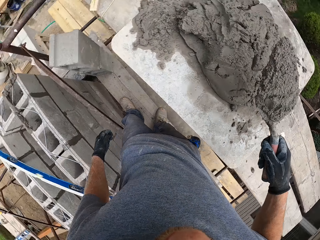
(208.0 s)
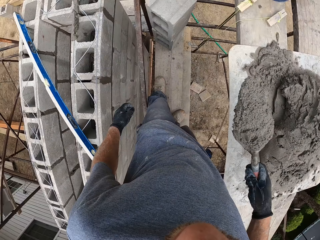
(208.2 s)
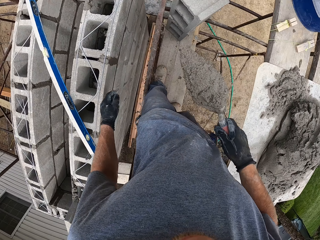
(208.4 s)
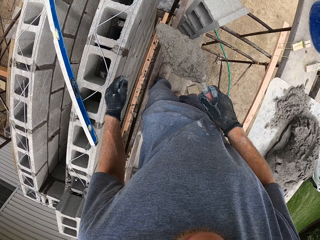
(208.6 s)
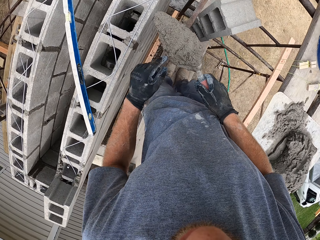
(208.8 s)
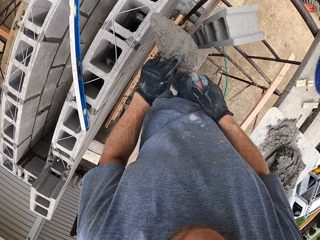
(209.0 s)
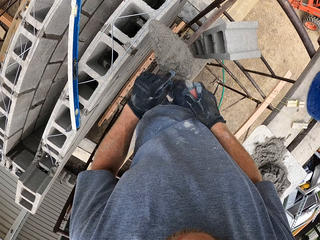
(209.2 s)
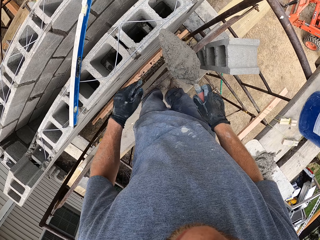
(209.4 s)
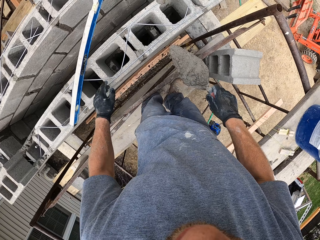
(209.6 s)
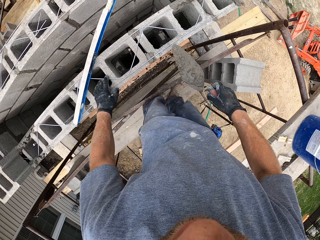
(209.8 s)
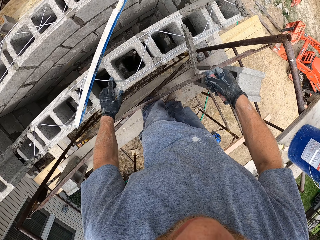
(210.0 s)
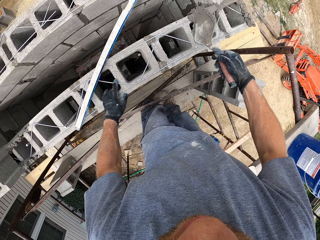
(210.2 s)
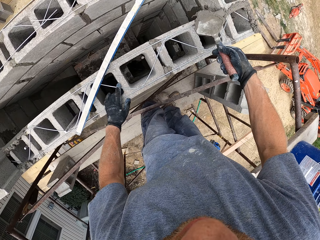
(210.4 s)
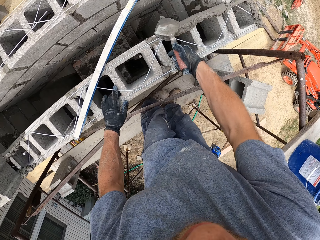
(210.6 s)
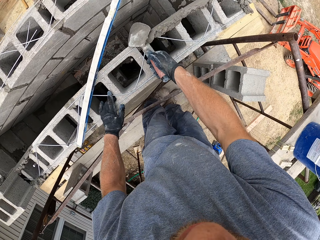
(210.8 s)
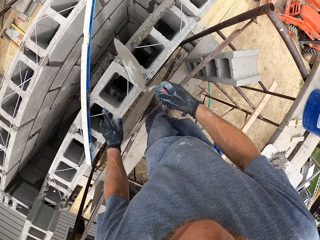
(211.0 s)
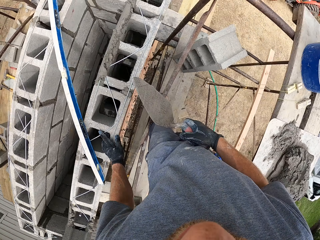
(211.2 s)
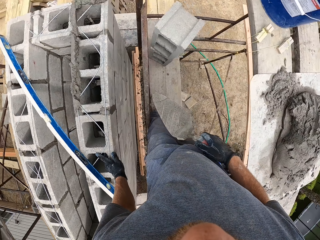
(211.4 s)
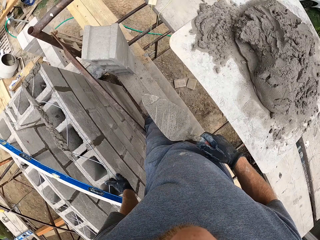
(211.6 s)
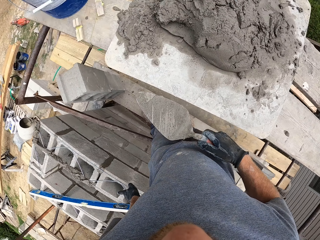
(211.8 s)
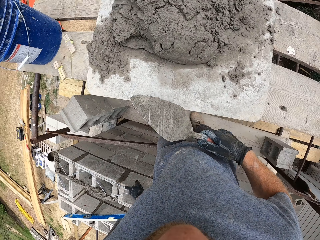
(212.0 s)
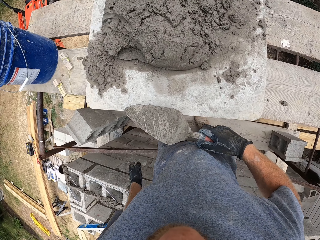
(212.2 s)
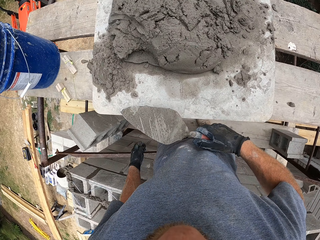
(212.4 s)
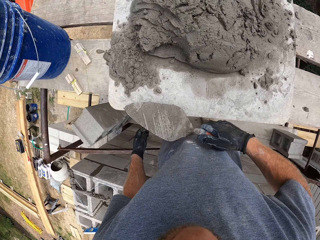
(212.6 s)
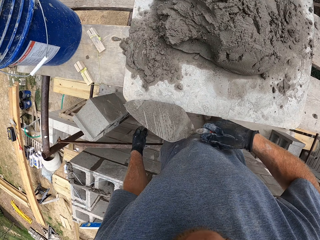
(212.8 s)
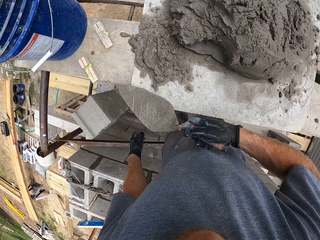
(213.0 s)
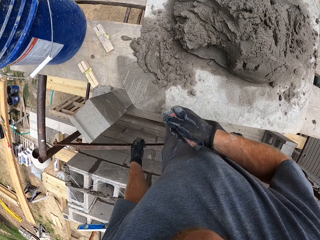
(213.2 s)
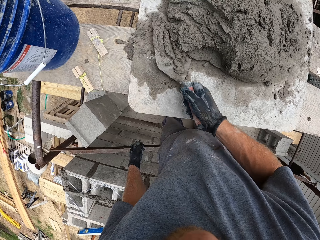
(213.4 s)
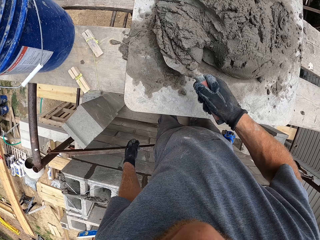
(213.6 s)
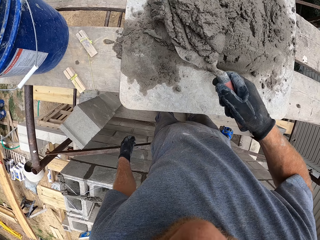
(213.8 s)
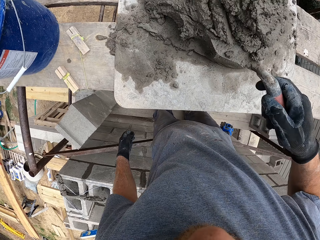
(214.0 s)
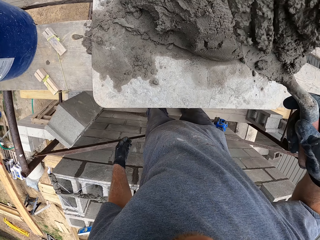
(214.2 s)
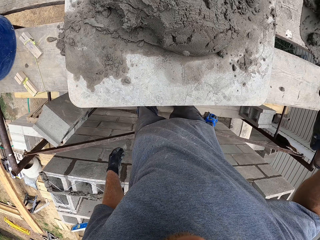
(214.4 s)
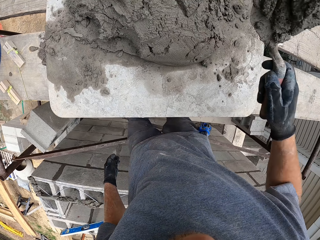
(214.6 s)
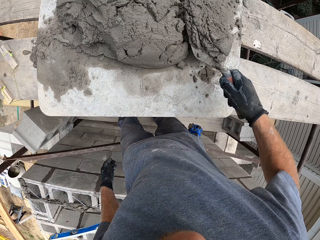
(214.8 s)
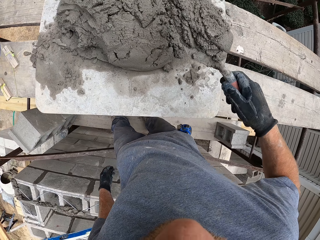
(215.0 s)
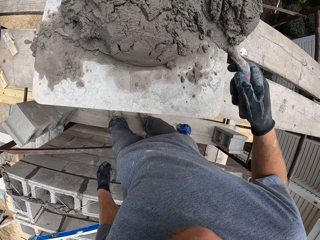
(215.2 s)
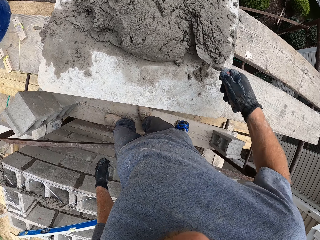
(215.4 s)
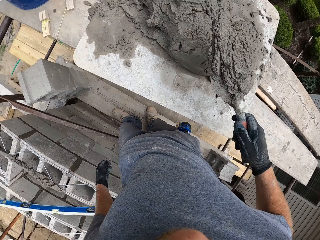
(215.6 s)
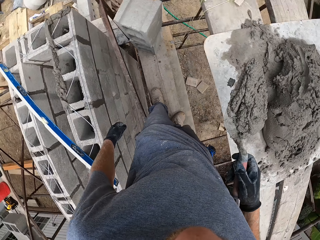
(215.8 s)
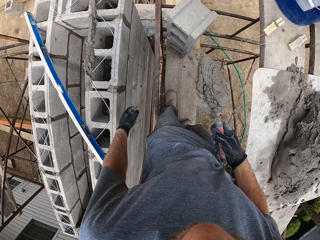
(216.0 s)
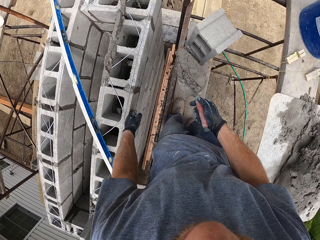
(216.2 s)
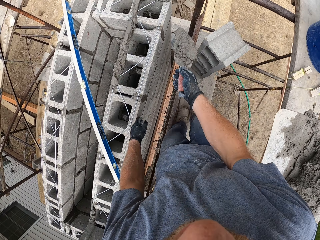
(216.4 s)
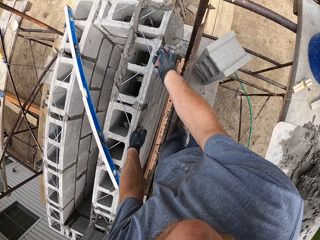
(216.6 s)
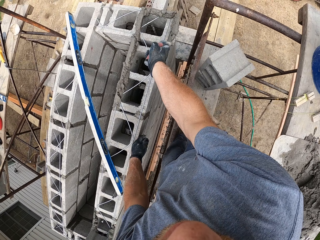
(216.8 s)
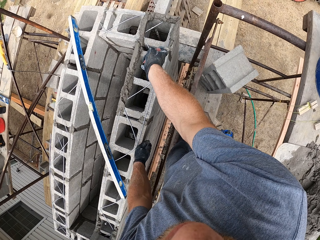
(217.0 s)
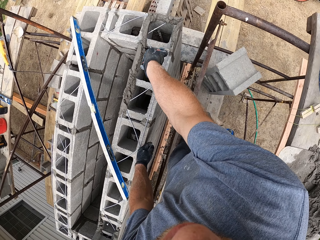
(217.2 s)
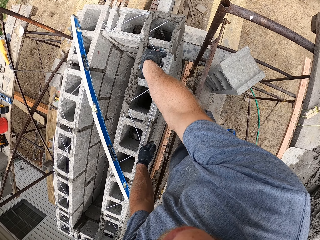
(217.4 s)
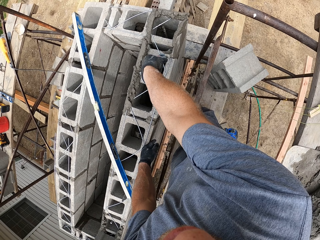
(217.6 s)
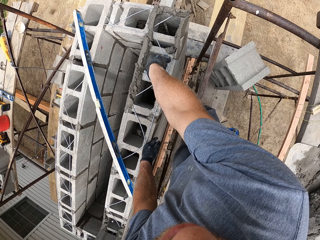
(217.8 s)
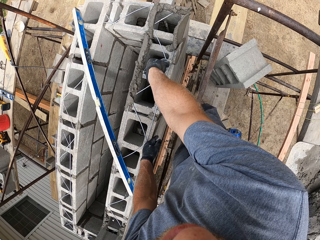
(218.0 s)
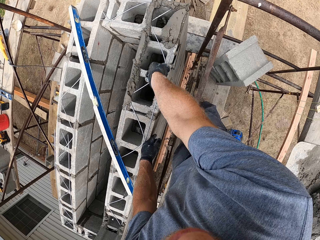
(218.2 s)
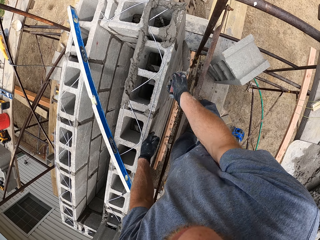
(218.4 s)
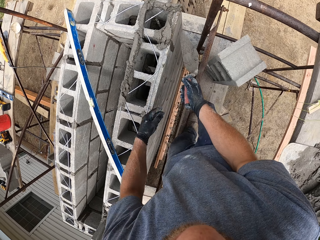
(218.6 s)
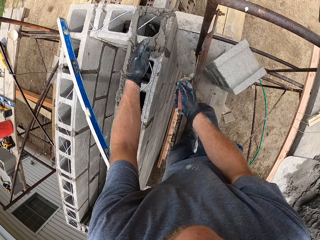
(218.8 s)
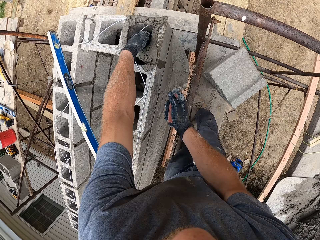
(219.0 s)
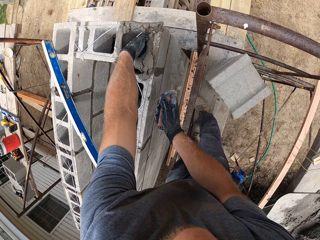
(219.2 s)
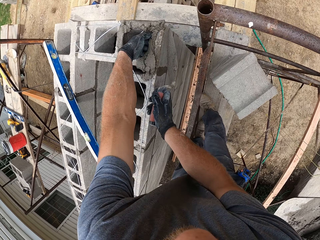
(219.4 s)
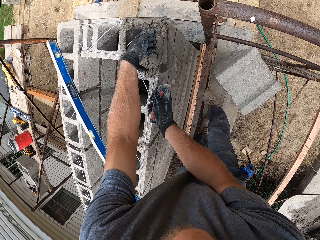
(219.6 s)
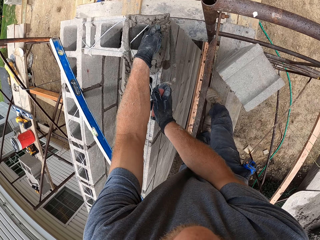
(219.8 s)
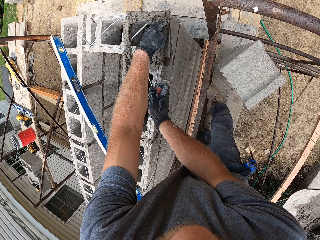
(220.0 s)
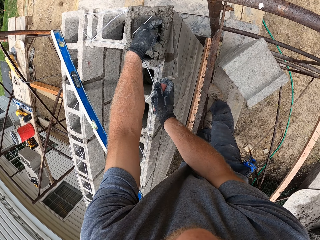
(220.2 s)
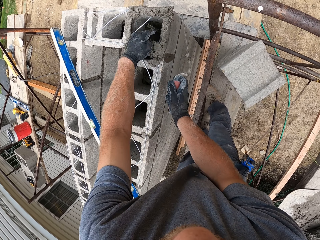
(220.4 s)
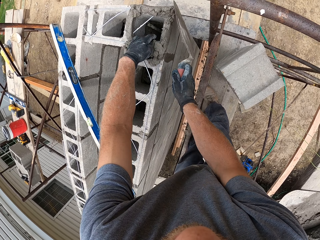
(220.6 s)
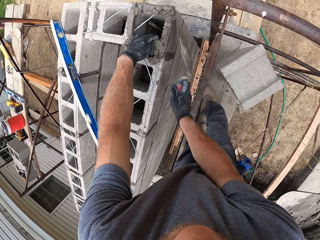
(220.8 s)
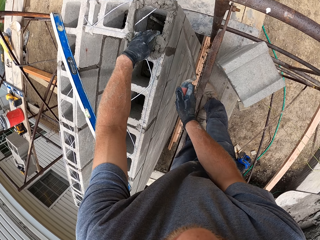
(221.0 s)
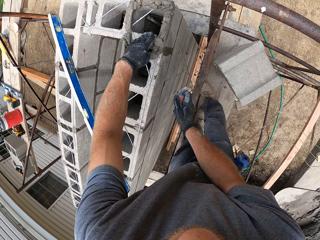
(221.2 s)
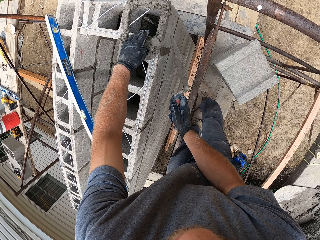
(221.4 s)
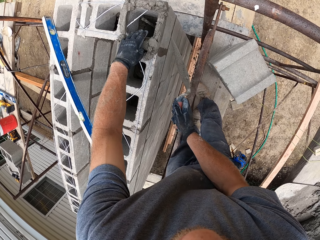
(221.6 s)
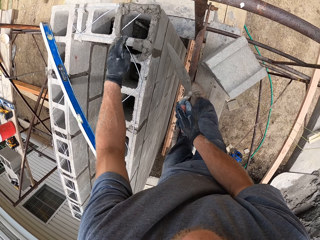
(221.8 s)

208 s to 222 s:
The camera wearer scoops cement paste. He pokes a finger into the cement mortar. He applies it to the brick. He takes another scoop of cement mortar. He reduces the amount of cement on the trowel. He shakes the trowel with cement paste. He applies the cement mortar to the side of the brick. He spreads the cement mortar on the brick with his hands.

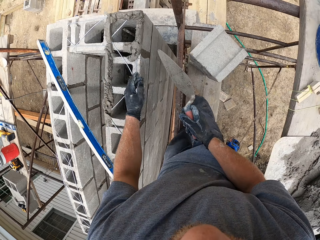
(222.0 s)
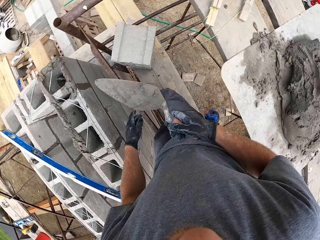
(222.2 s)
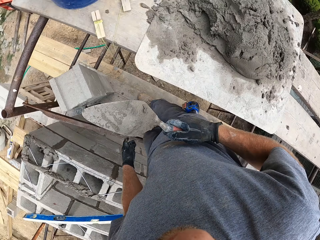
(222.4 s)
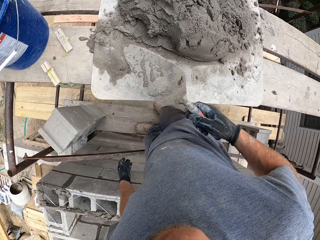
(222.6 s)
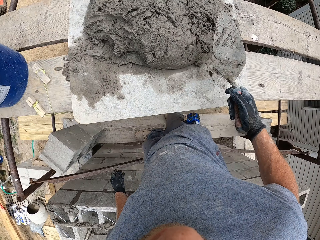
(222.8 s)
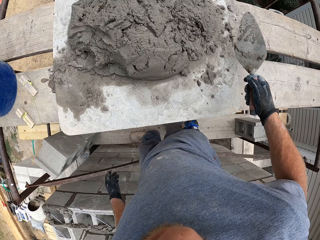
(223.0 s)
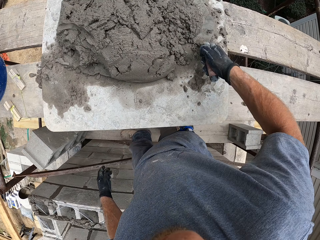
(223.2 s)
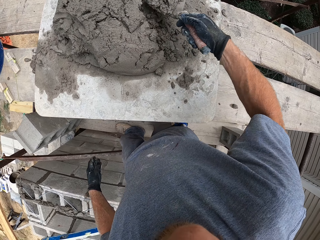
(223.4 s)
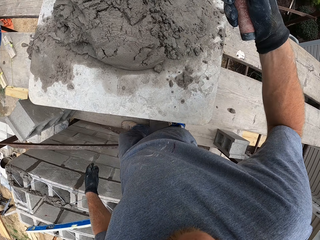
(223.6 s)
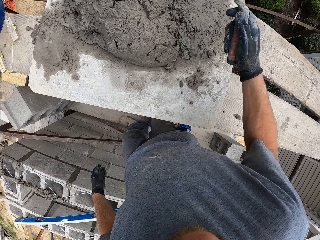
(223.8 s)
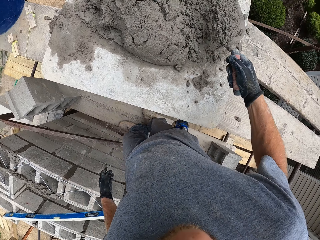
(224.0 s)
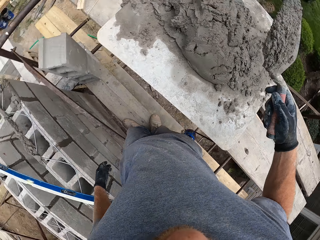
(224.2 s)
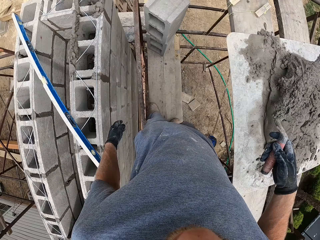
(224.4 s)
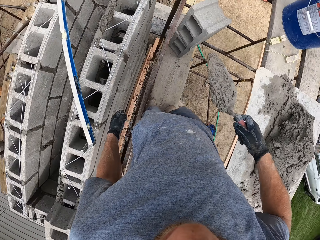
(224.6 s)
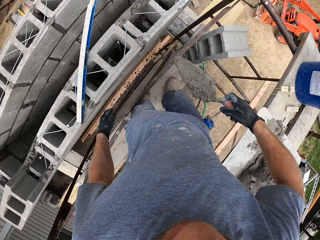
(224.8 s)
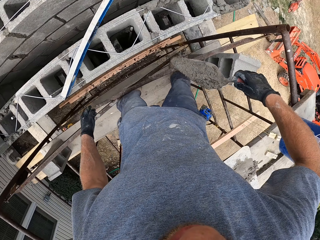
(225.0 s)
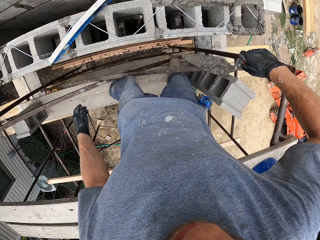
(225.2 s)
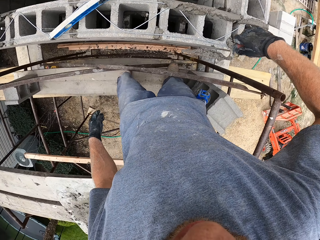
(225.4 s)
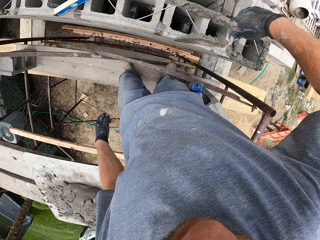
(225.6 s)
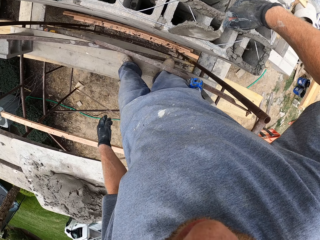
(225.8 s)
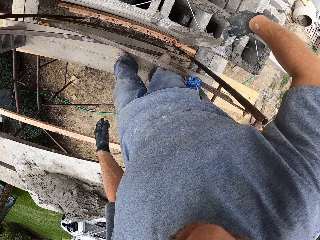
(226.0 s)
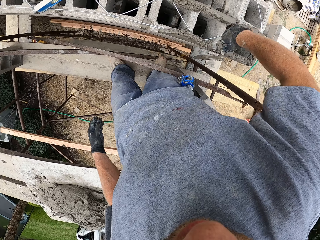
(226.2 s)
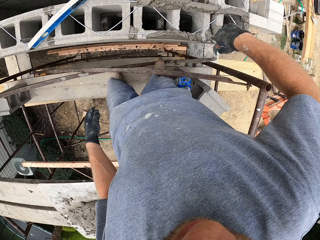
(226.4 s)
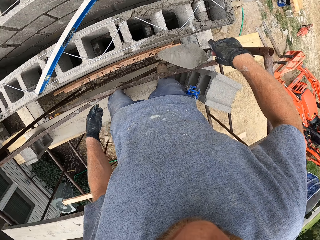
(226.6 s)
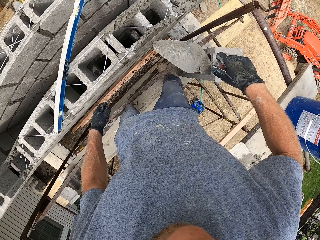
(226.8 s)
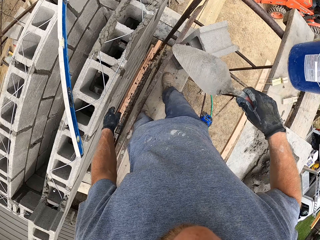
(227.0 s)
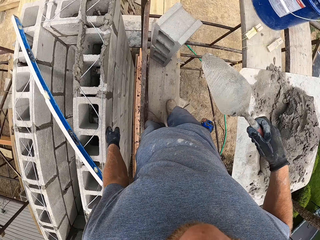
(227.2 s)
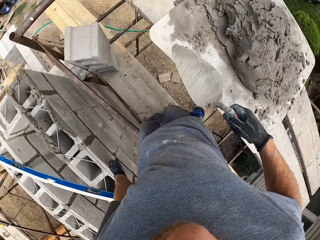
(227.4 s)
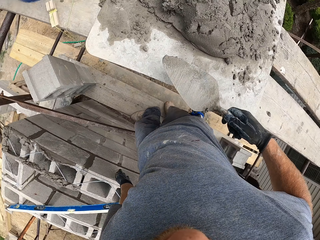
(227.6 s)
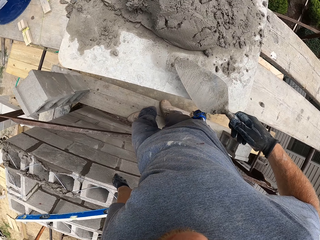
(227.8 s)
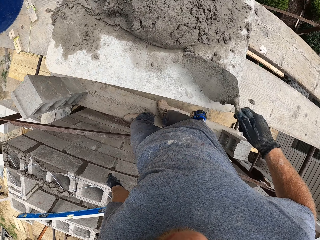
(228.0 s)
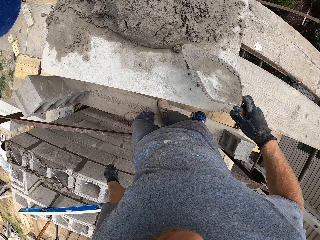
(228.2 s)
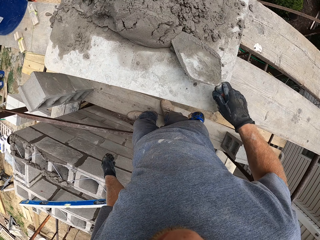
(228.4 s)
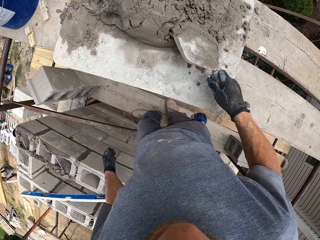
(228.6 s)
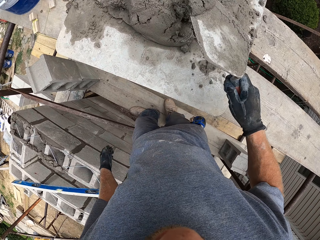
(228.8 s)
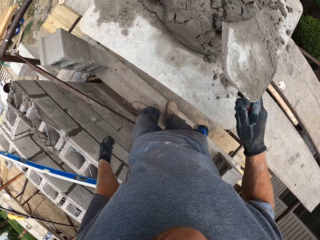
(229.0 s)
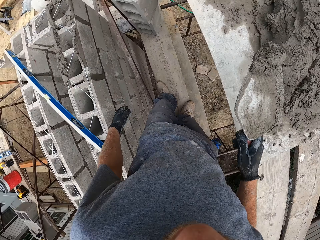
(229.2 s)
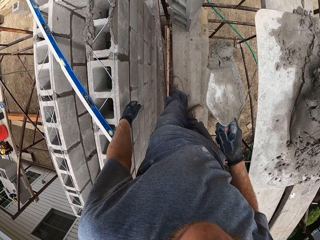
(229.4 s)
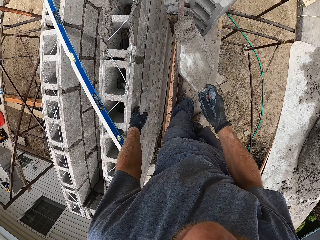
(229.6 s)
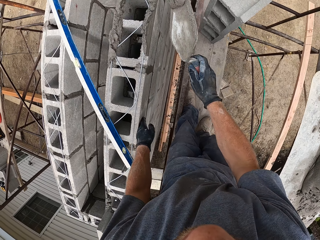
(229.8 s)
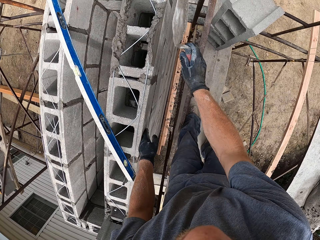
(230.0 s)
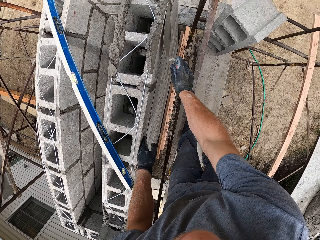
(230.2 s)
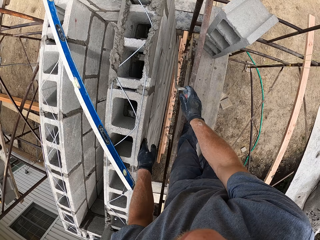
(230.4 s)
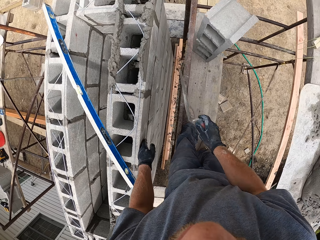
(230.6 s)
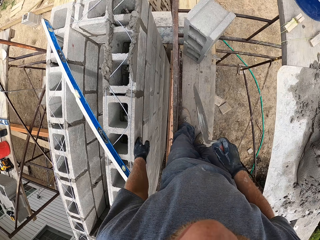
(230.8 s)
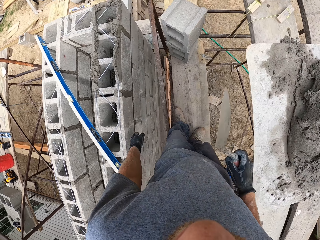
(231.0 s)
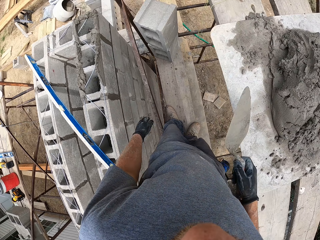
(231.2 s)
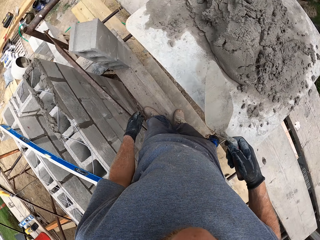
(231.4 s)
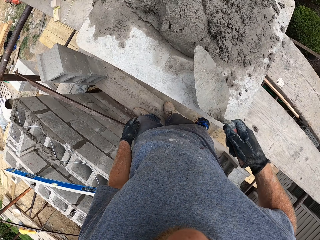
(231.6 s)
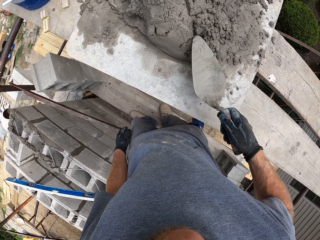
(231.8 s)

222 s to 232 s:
The camera wearer takes another scoop of cement mortar. They reduce the amount of cement mortar on the trowel. They shake the trowel with cement paste. They apply the cement mortar to the side of the brick. They take another scoop of cement mortar. They apply the cement mortar to the brick.
